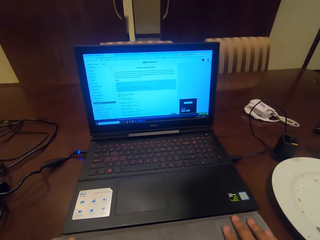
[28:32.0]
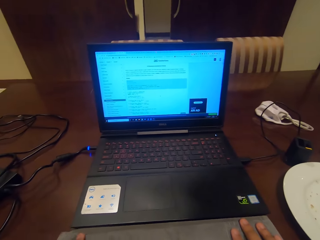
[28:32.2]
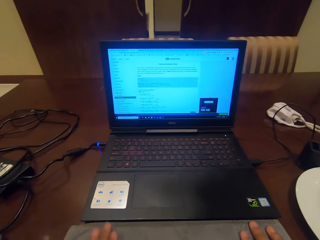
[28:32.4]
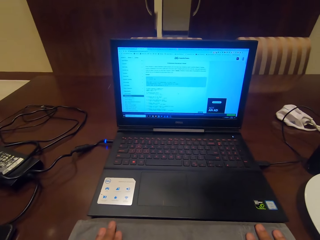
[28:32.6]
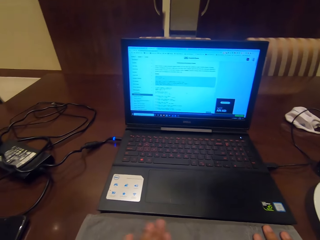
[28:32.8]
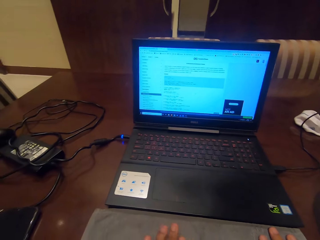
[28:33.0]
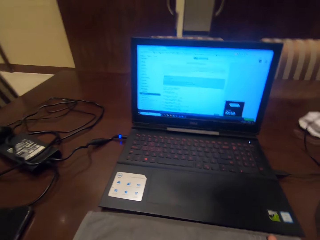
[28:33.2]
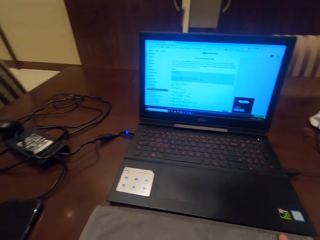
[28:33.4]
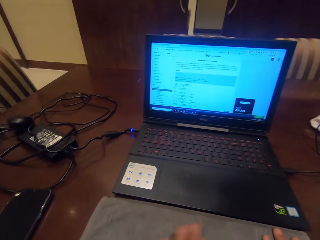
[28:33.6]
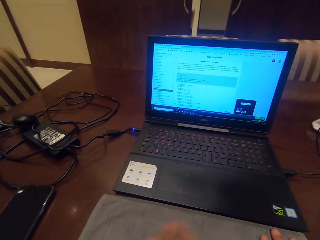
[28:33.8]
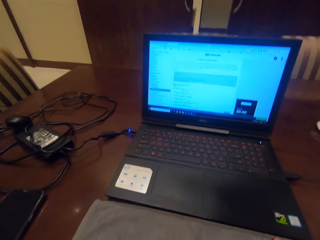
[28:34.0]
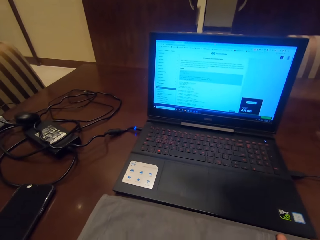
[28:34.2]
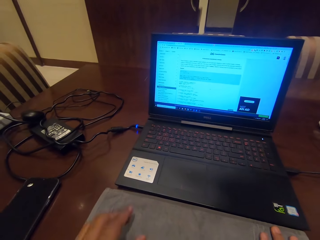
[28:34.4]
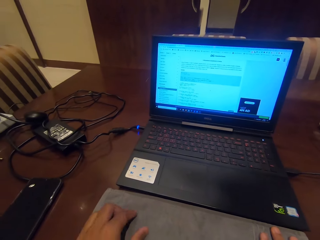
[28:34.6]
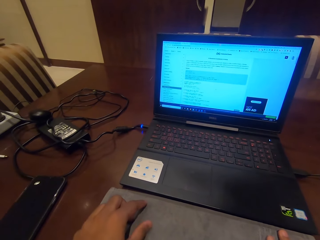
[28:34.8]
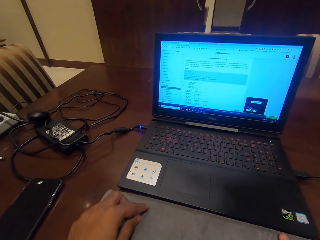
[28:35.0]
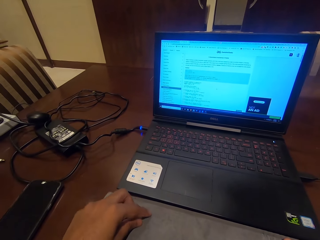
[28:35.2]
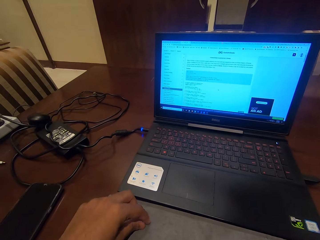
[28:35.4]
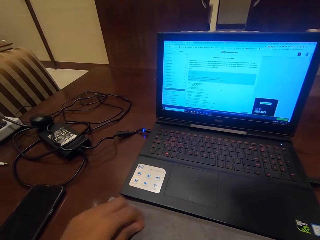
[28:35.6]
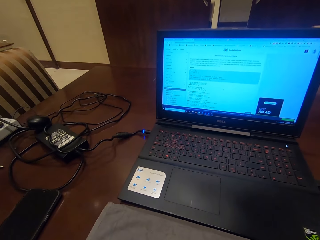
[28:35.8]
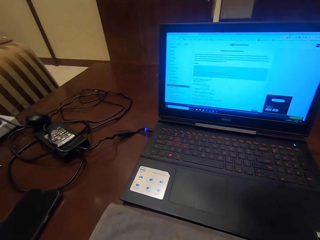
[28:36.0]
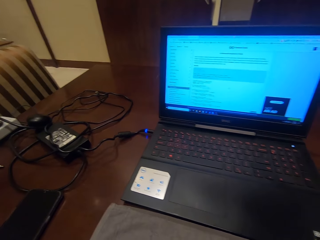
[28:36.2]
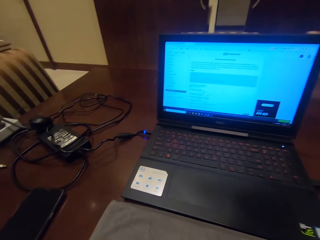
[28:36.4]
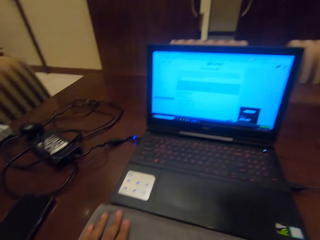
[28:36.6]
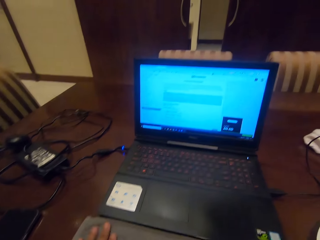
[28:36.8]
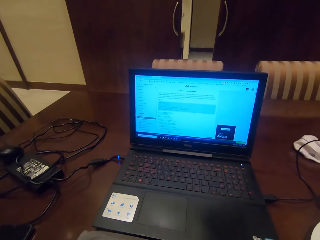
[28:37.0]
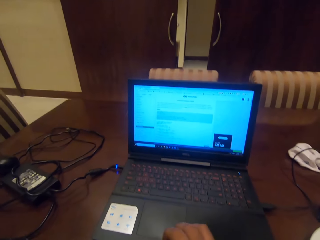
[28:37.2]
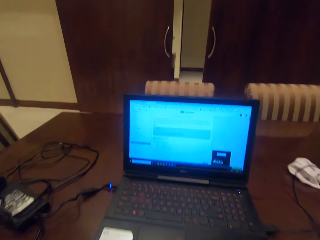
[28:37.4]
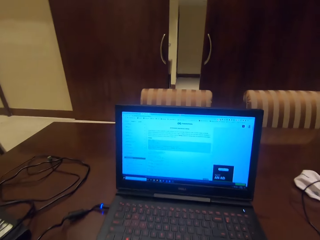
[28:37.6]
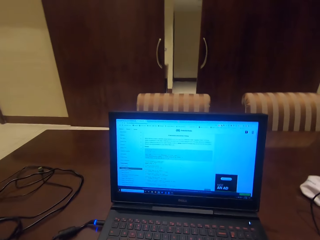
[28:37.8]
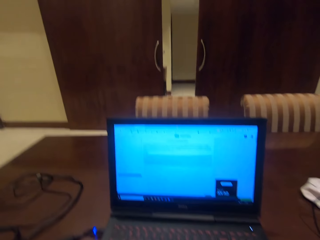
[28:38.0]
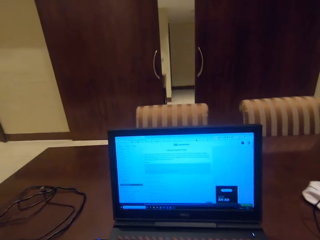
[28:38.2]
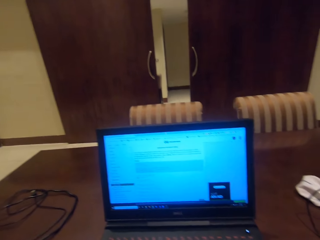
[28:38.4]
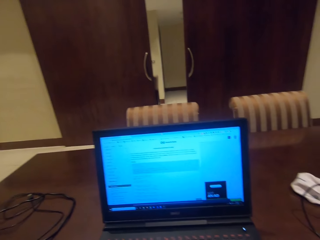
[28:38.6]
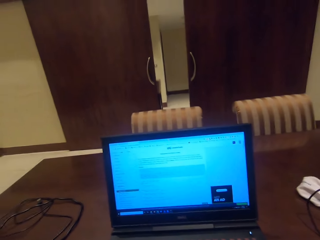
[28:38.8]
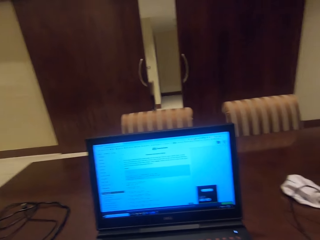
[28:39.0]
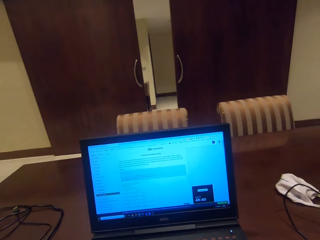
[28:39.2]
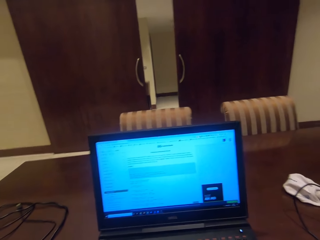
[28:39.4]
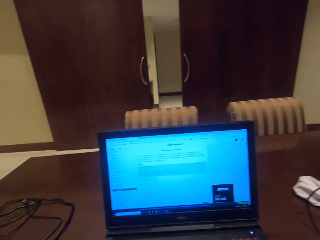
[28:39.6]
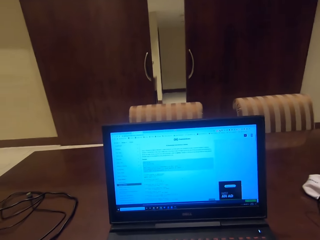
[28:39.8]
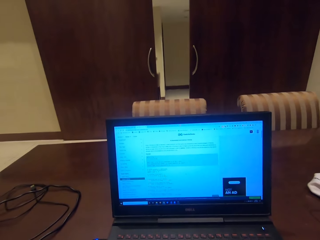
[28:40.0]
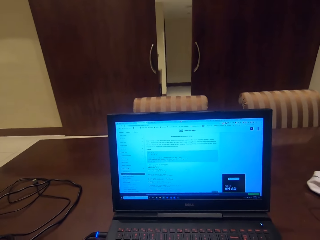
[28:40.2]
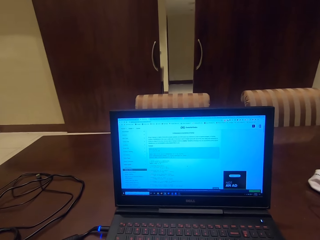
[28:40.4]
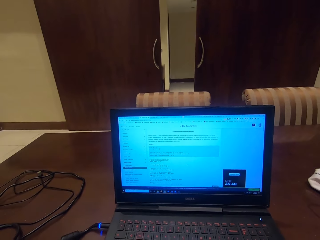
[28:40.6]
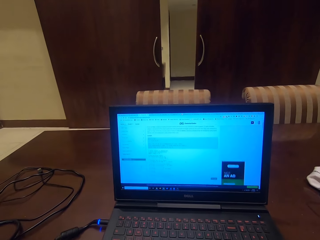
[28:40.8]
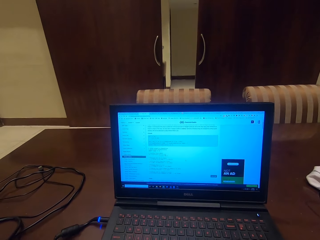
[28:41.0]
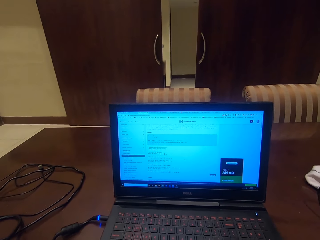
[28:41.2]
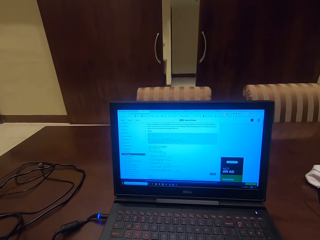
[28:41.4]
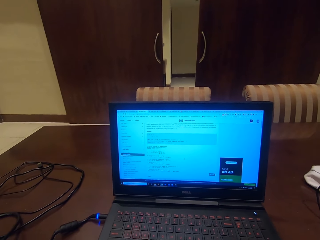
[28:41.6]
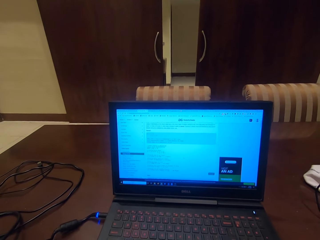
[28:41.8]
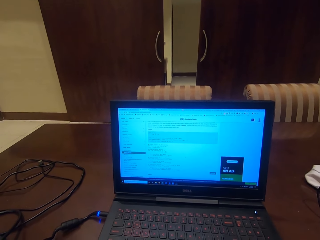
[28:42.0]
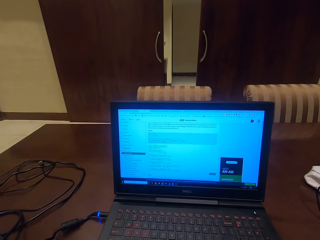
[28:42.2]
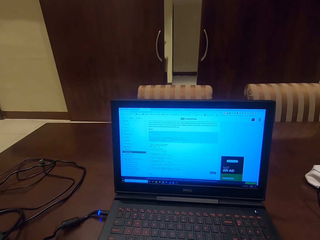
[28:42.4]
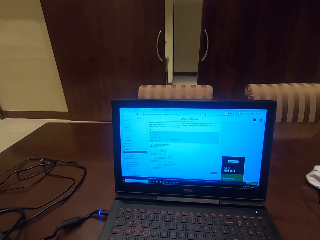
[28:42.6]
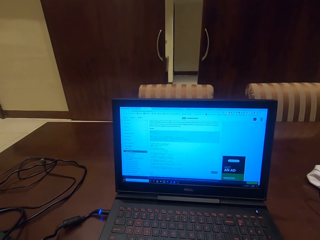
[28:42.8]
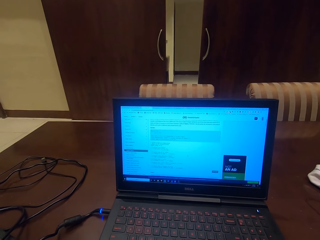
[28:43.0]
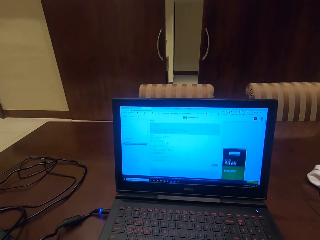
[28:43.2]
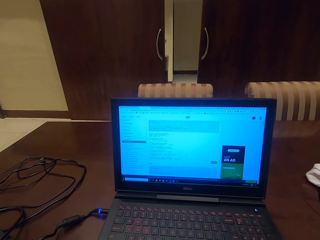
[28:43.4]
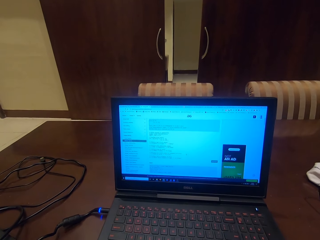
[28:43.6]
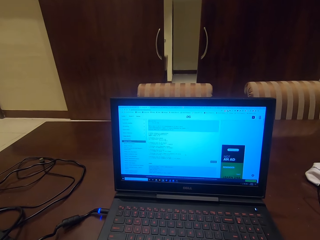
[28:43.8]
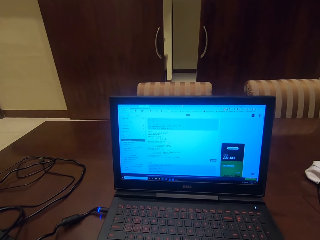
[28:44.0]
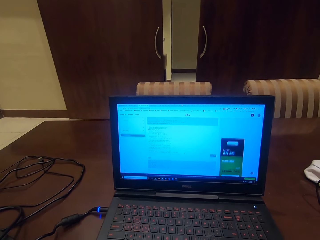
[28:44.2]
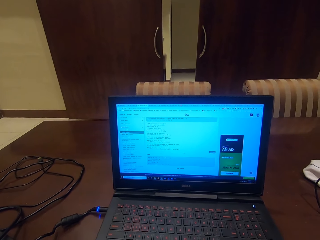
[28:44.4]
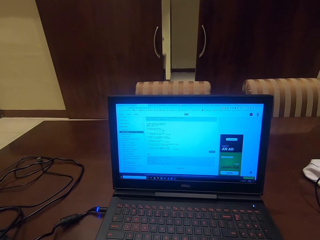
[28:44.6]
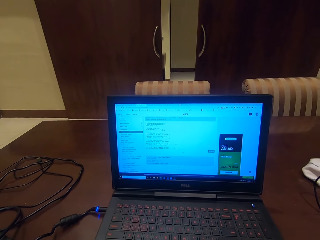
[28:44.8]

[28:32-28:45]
The camera wearer looks at the laptop. They clean a paper. They operate the laptop.

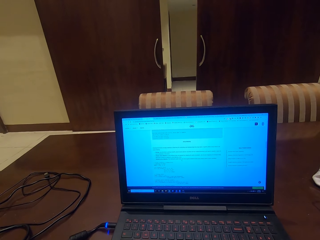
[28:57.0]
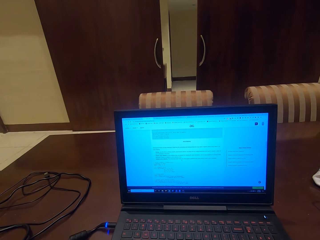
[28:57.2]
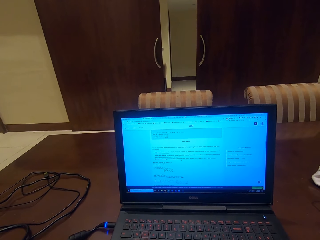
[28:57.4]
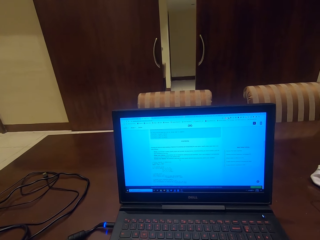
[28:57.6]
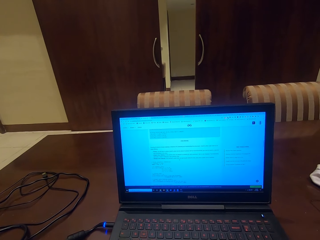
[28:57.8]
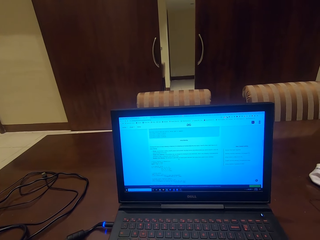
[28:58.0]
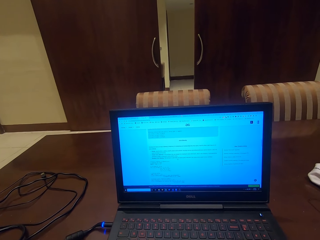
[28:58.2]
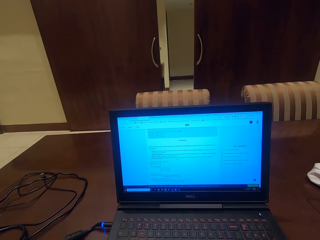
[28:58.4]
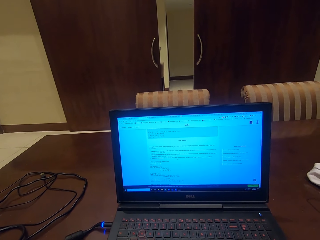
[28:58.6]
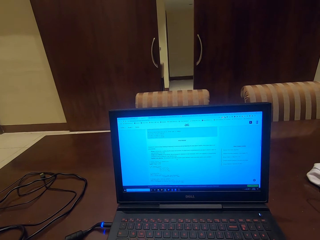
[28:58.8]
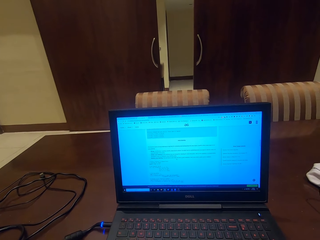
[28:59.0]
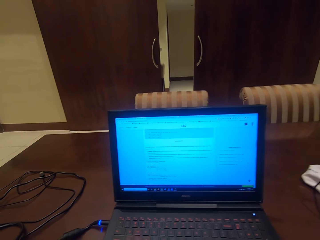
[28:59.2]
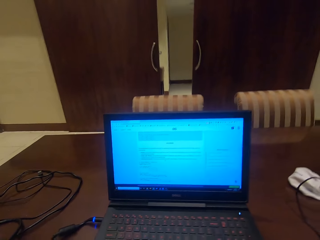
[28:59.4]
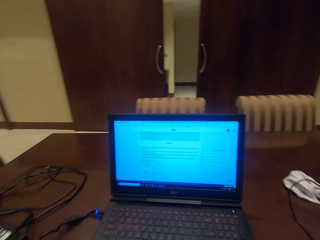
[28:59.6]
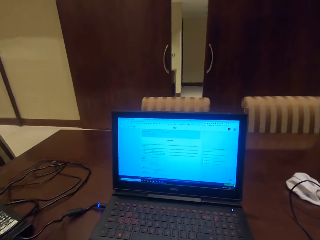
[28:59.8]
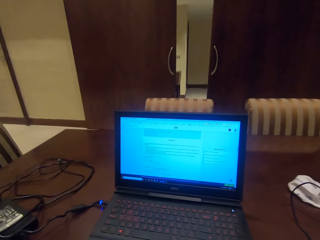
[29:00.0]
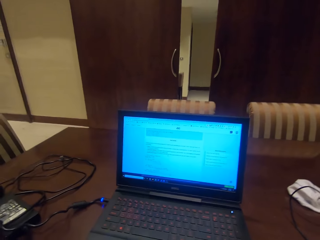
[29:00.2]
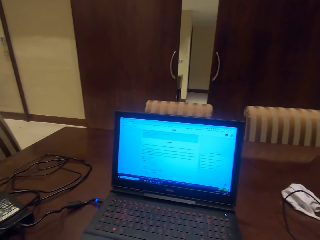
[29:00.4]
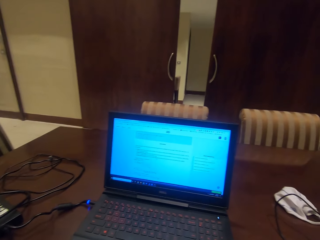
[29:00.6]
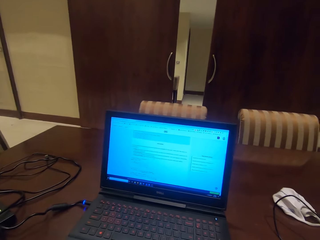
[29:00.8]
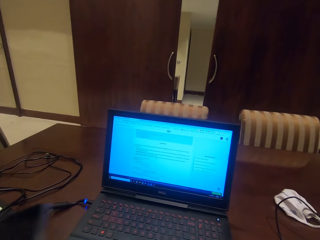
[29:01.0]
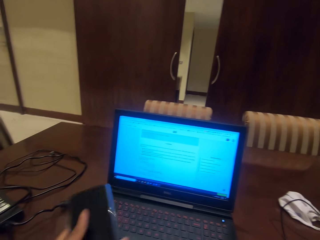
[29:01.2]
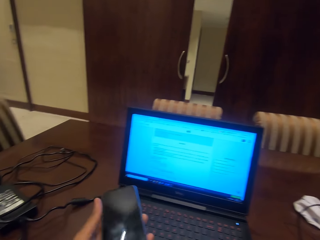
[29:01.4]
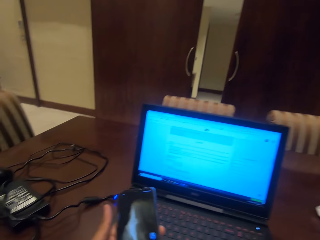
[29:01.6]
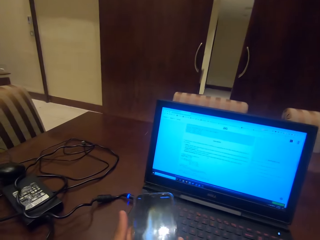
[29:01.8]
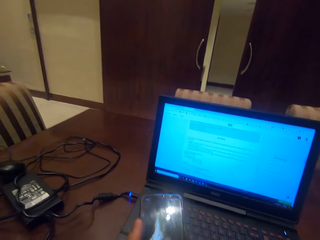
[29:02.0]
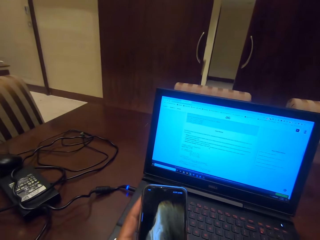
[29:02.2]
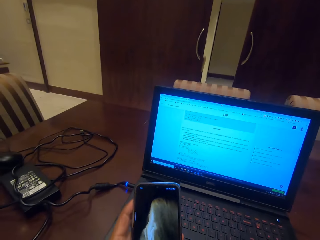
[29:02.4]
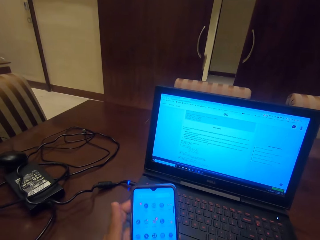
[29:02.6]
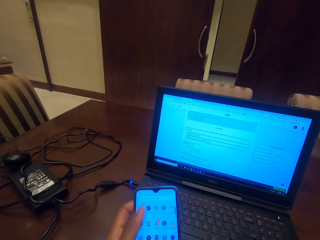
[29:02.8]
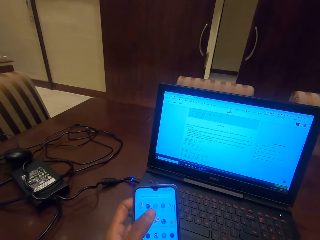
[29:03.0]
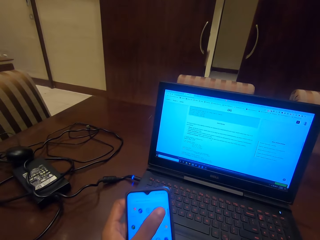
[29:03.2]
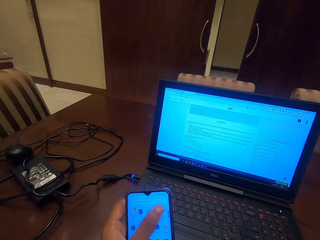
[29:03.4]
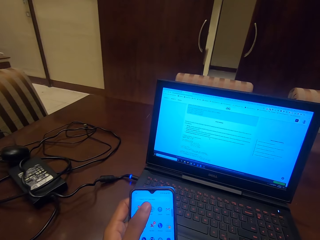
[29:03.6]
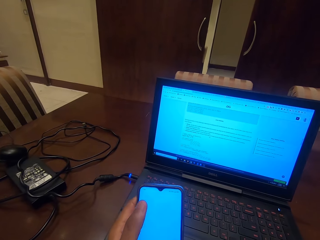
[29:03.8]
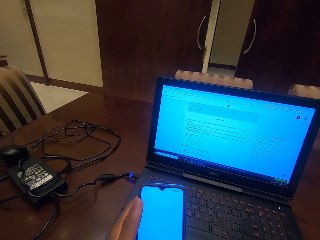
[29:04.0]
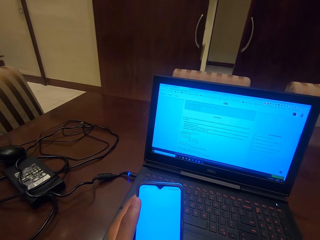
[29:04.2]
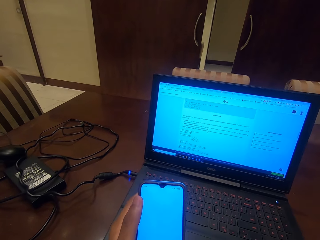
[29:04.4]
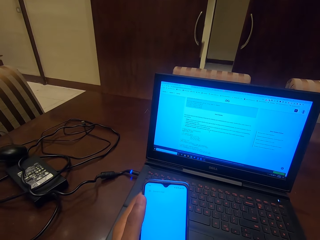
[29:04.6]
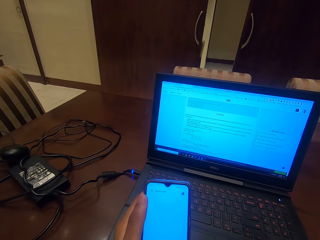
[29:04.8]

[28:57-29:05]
The camera wearer adjusts a camera. They hold a phone. They operate the phone. They scroll the phone.
